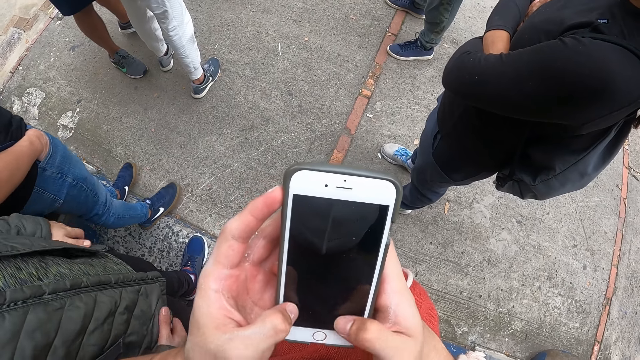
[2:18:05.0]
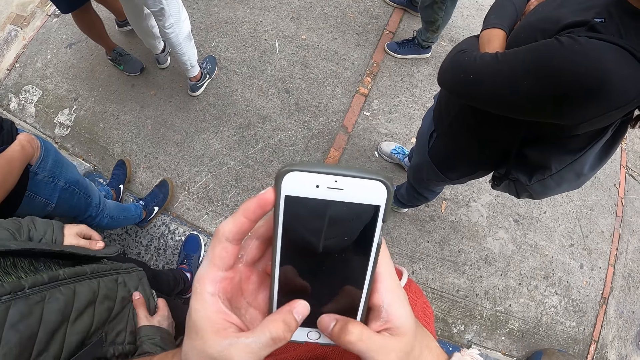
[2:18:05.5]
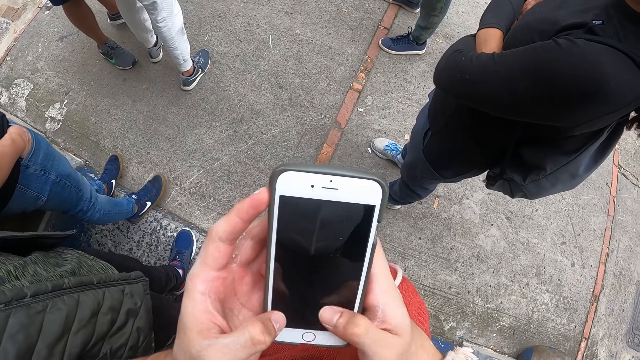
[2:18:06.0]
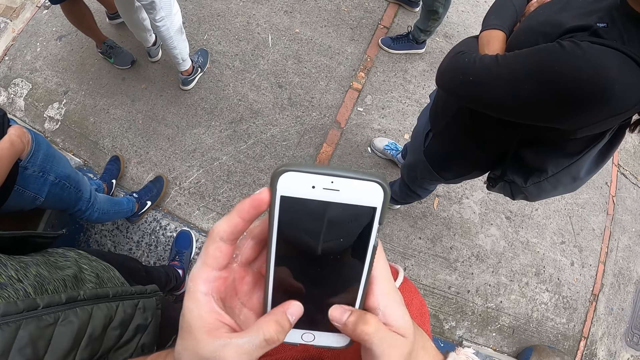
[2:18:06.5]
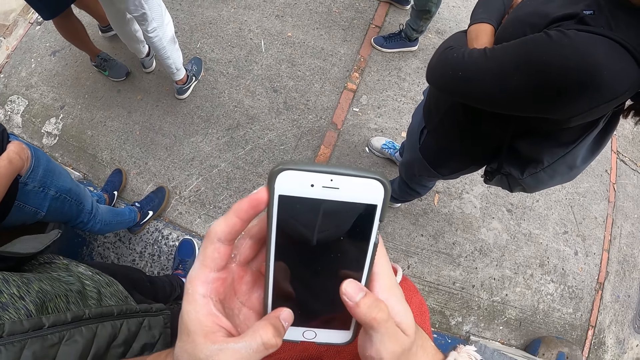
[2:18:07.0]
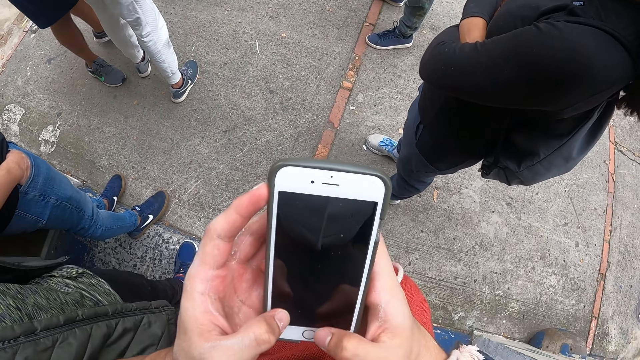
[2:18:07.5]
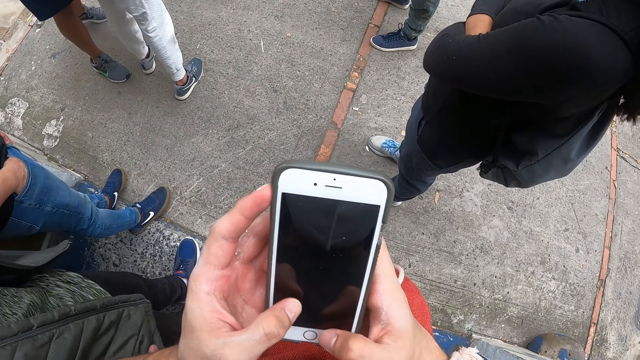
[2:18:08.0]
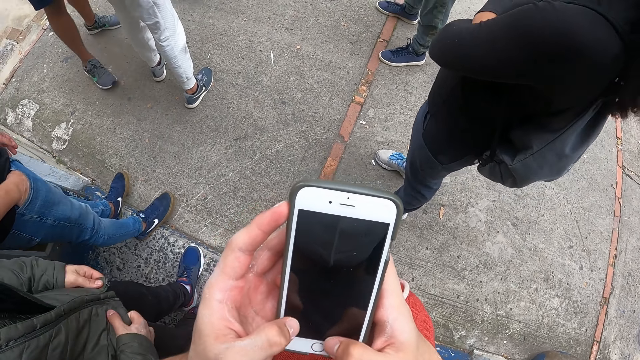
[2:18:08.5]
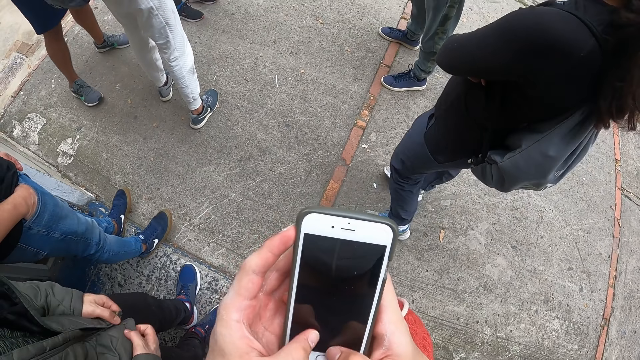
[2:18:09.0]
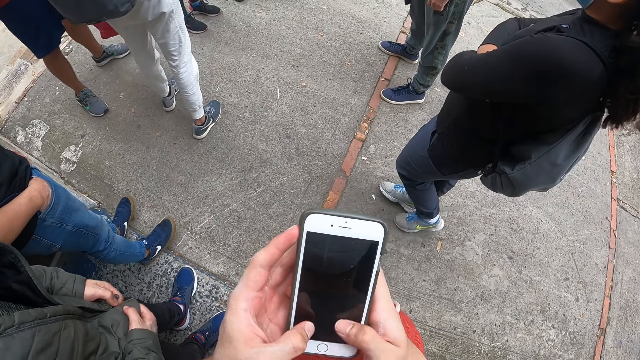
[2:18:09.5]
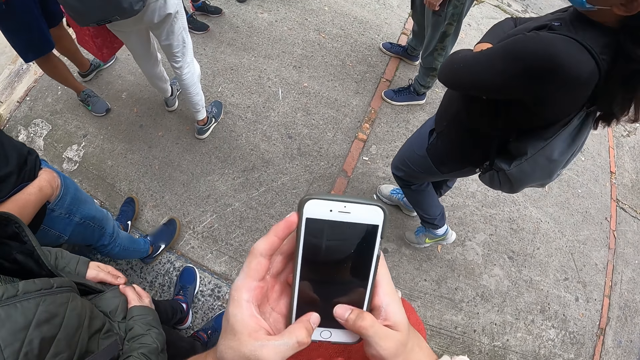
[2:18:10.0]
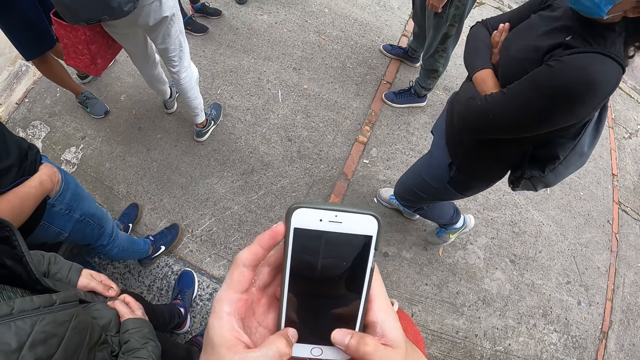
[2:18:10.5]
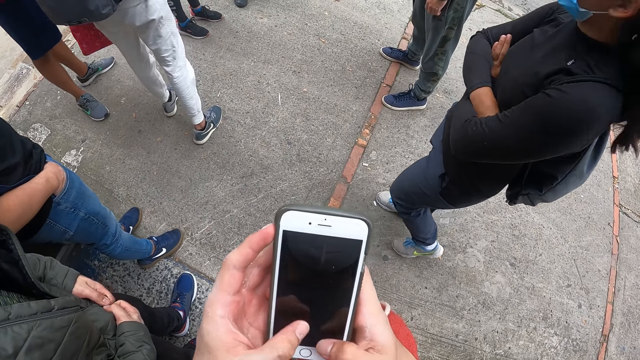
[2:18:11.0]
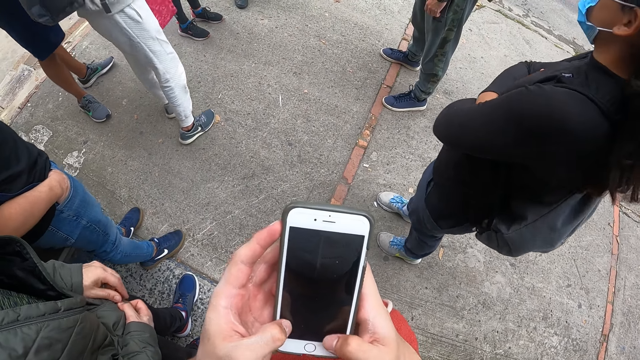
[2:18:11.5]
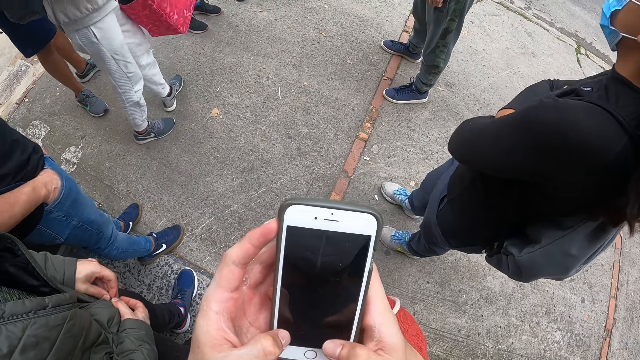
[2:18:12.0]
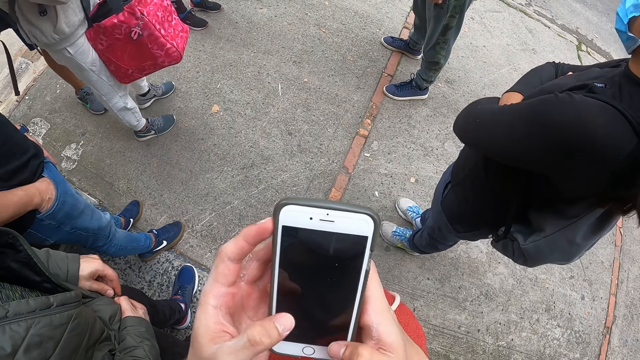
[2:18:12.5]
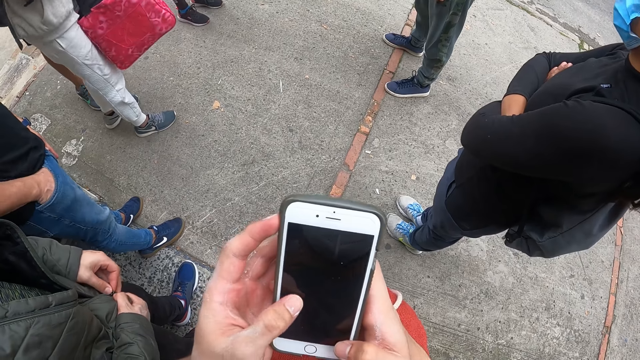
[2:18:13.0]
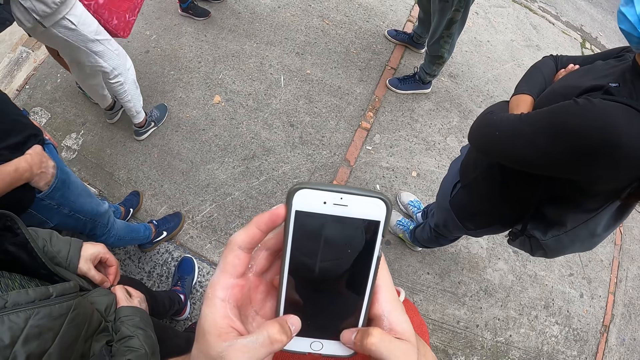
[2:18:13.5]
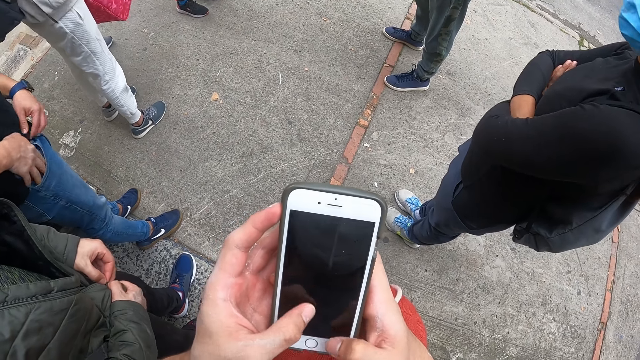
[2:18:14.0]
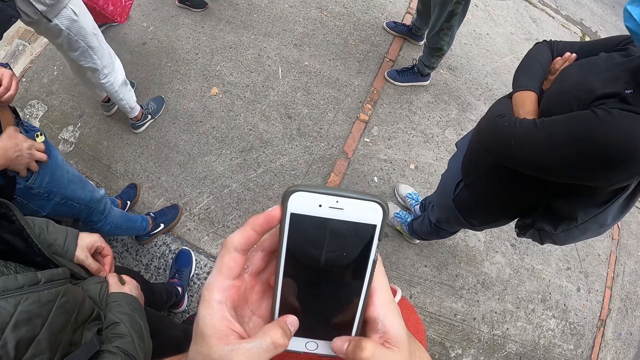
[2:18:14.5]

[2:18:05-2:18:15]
A woman moves the hands. The camera wearer uses the phone.

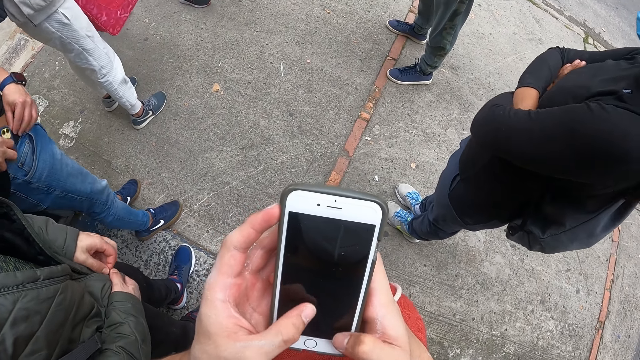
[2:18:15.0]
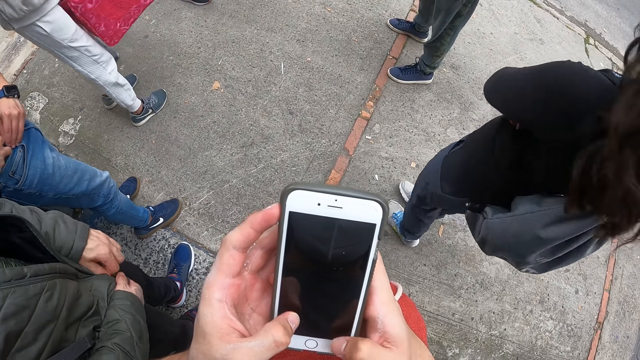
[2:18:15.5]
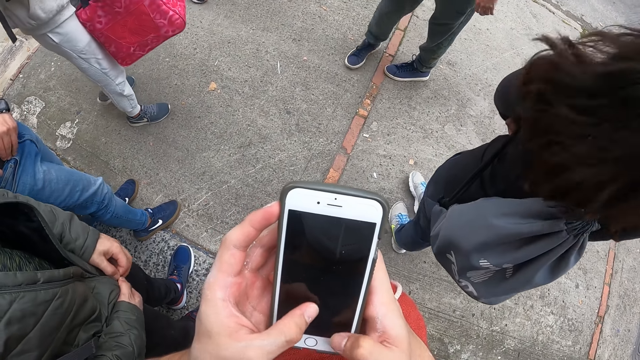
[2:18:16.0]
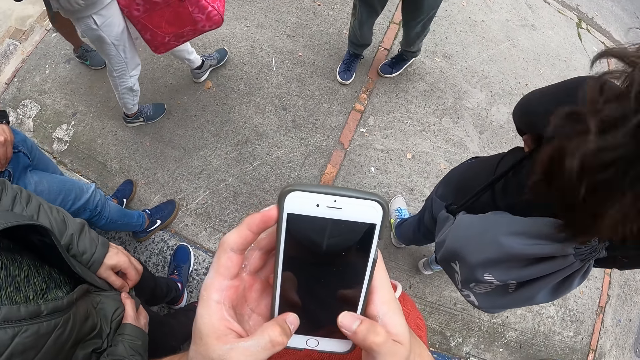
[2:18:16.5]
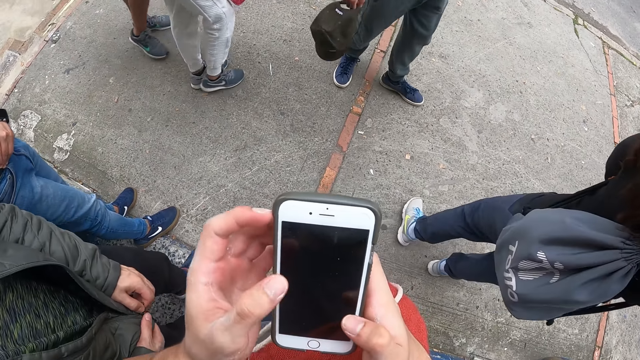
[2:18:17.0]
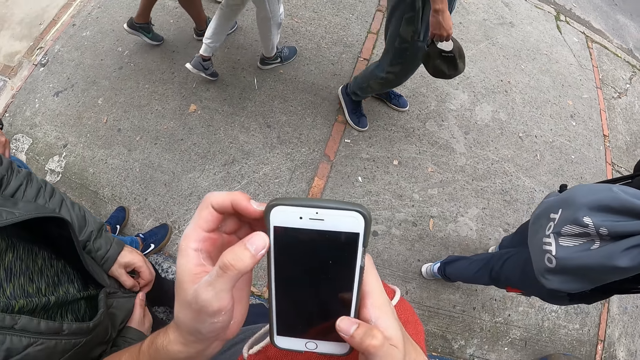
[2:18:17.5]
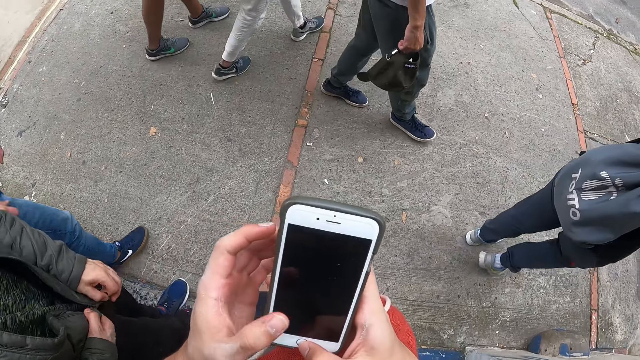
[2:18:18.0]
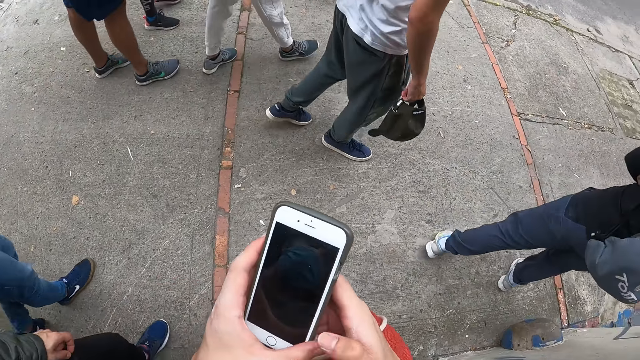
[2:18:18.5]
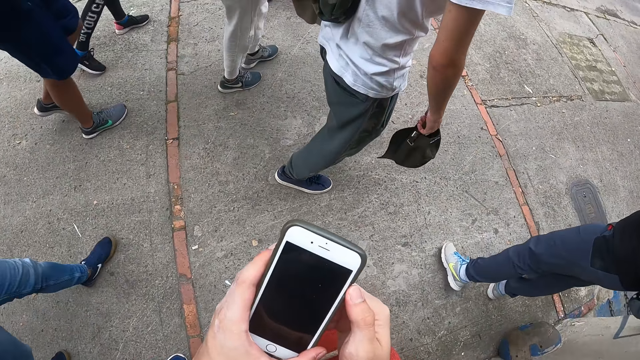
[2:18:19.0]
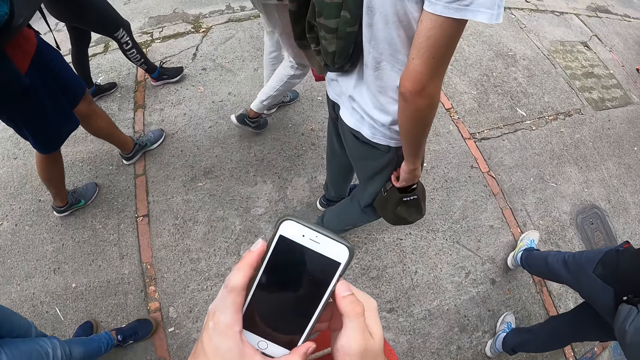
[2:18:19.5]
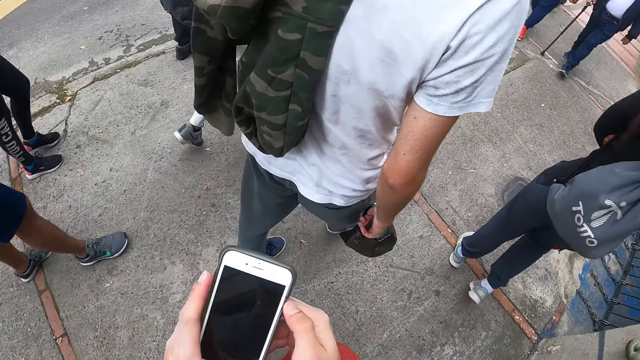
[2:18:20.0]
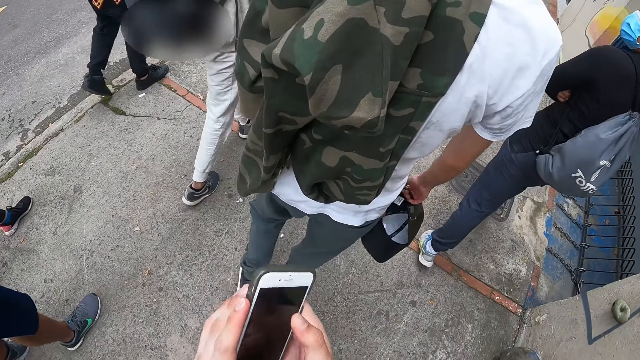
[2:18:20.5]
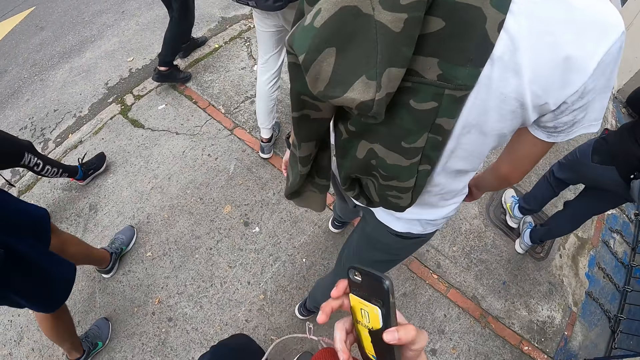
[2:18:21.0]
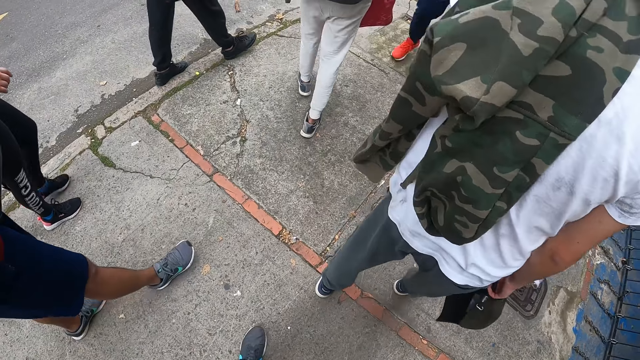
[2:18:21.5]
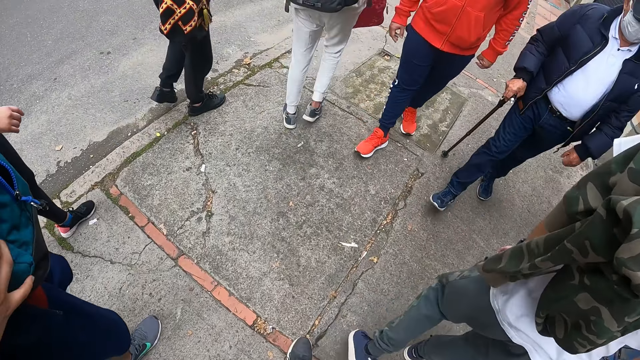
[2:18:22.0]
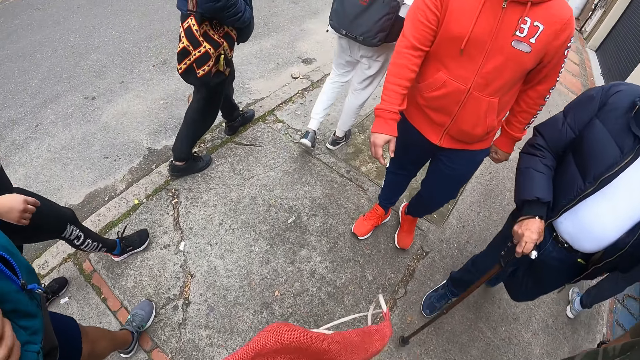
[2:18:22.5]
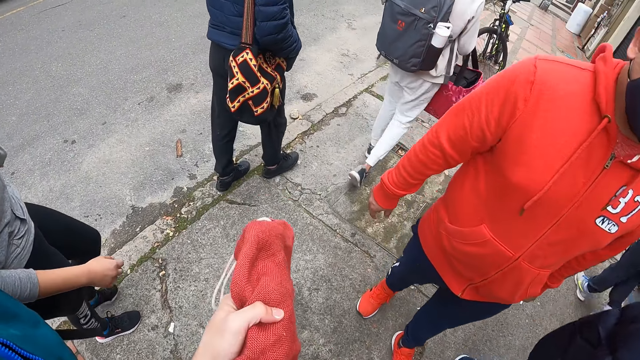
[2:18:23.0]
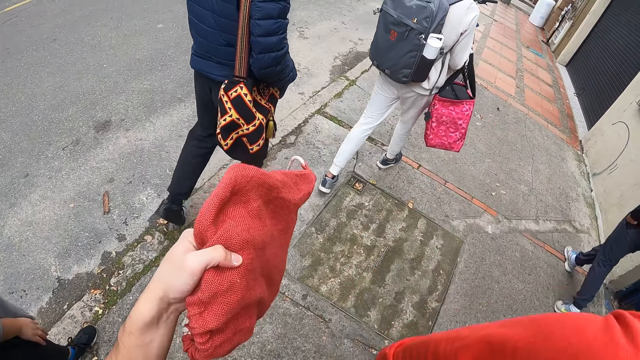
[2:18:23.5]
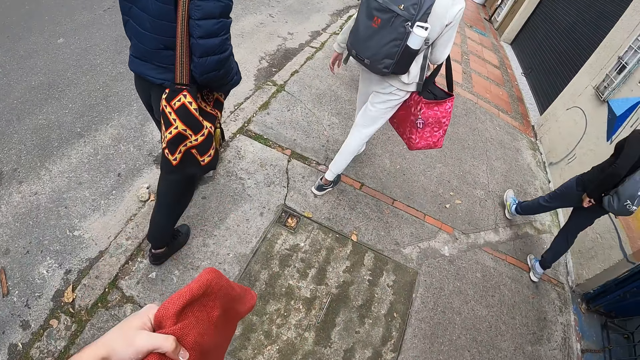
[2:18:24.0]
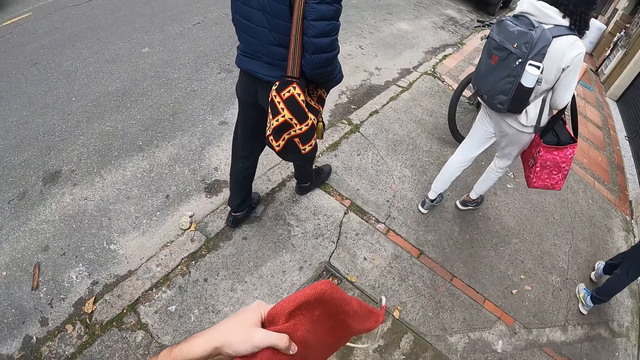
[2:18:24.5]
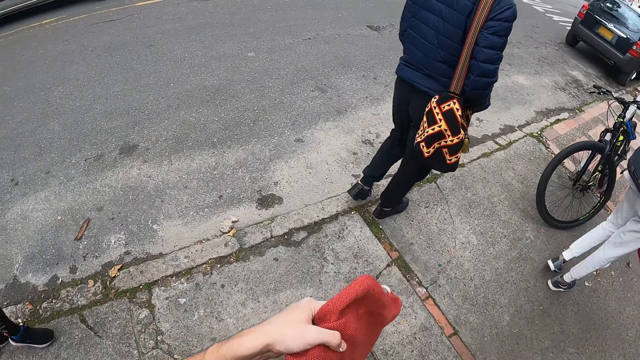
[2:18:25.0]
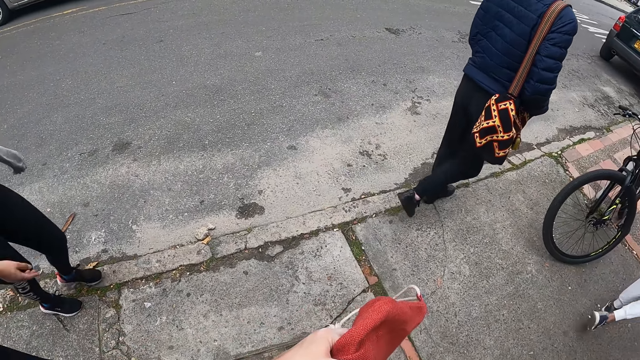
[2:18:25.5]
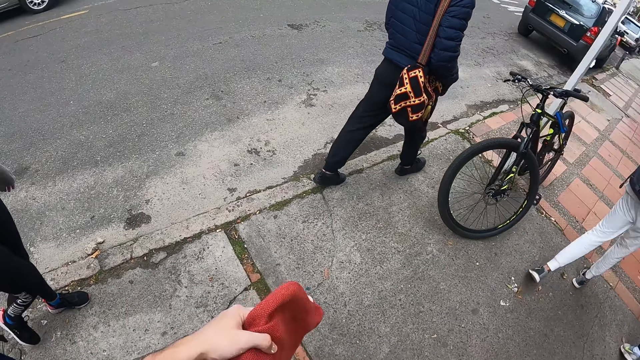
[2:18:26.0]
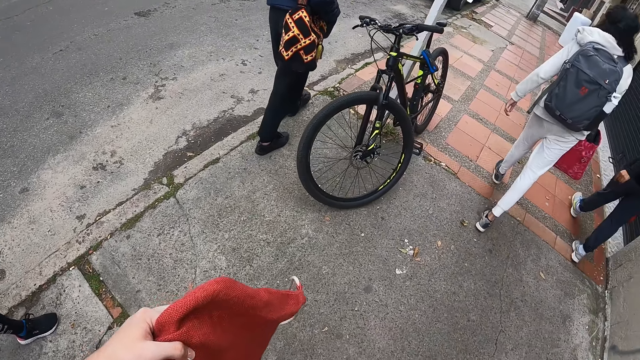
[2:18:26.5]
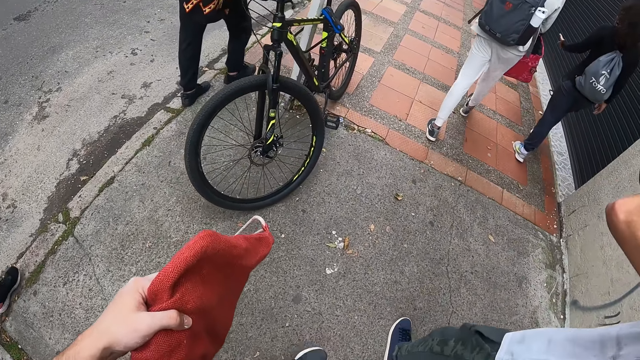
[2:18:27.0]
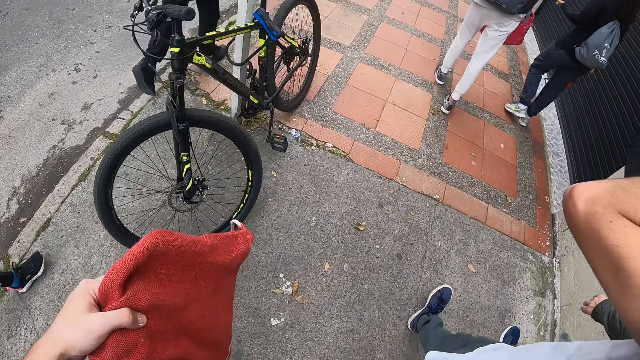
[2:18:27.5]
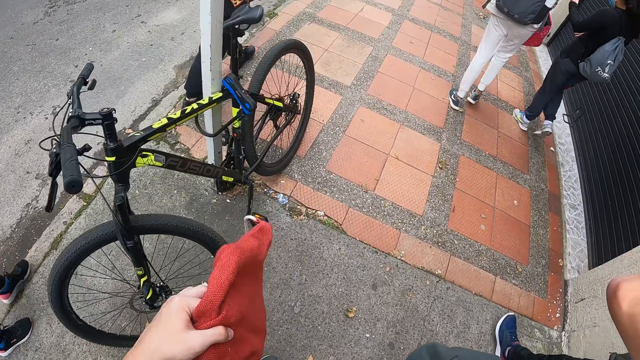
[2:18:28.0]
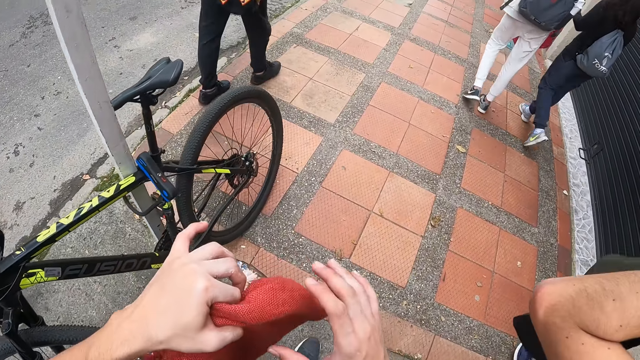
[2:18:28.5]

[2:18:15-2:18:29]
The woman walks around. The camera wearer uses the phone. He walks on a sidewalk on the road with a group of people. He carries the bag with the left hand. He walks around. The woman walks around. The camera wearer walks around. He passes the bag in his left hand to his right hand.
